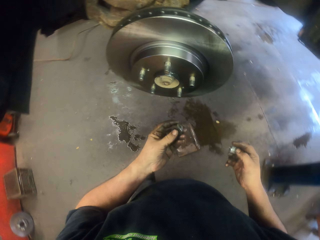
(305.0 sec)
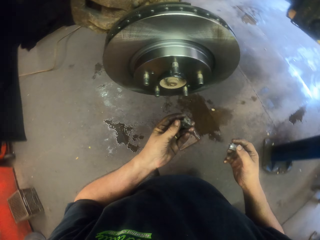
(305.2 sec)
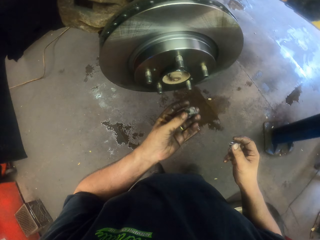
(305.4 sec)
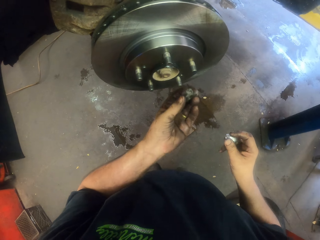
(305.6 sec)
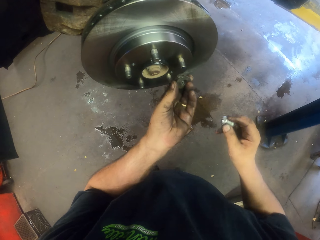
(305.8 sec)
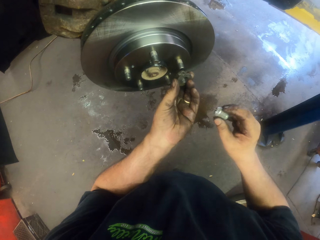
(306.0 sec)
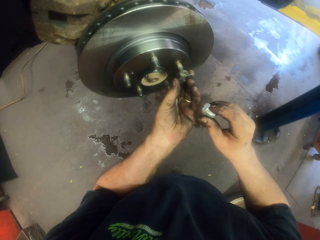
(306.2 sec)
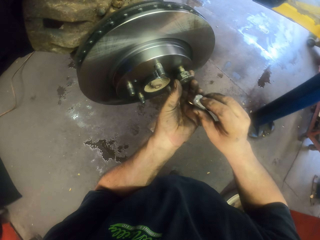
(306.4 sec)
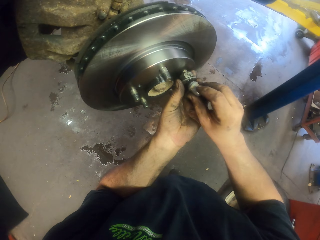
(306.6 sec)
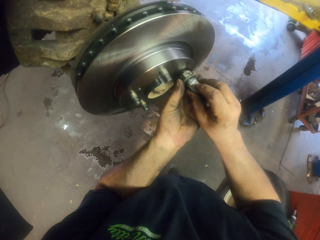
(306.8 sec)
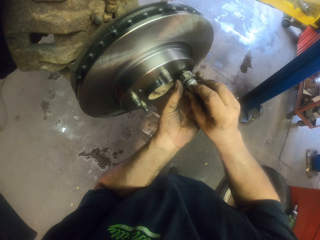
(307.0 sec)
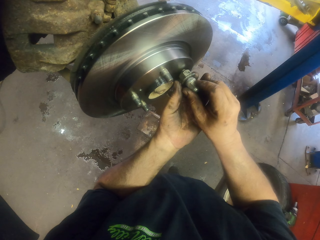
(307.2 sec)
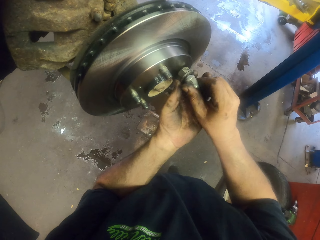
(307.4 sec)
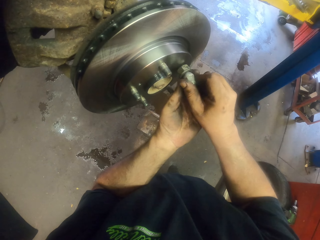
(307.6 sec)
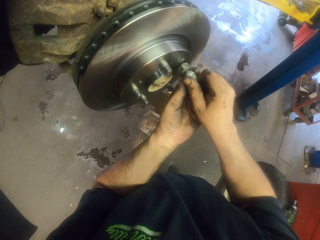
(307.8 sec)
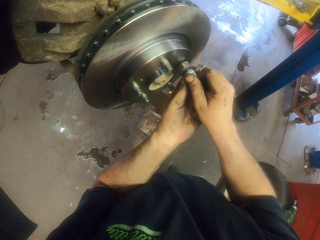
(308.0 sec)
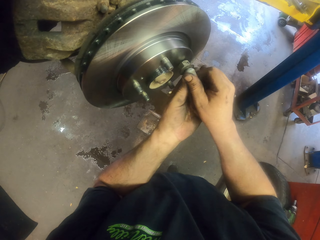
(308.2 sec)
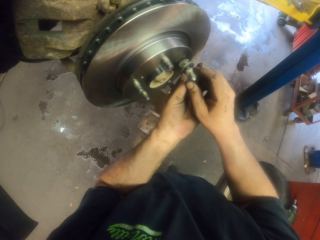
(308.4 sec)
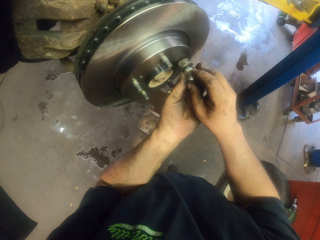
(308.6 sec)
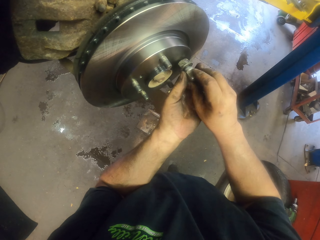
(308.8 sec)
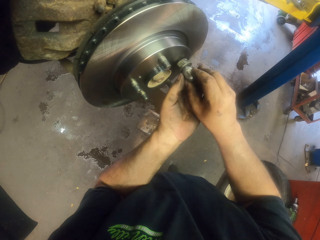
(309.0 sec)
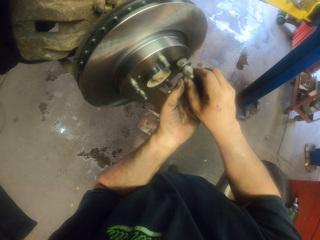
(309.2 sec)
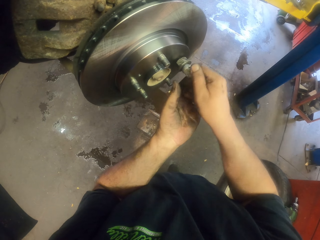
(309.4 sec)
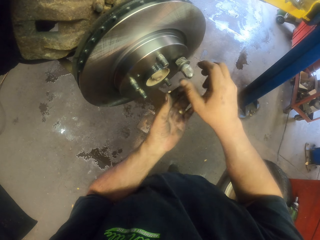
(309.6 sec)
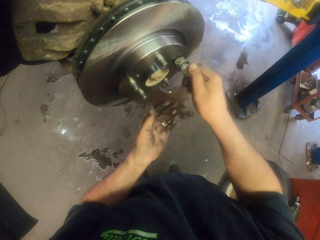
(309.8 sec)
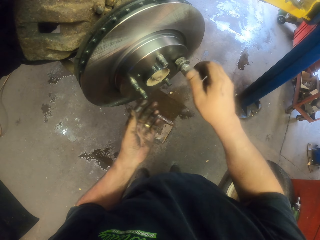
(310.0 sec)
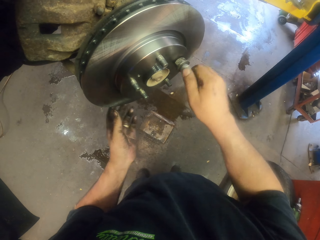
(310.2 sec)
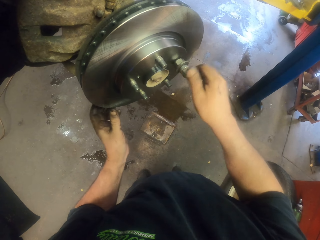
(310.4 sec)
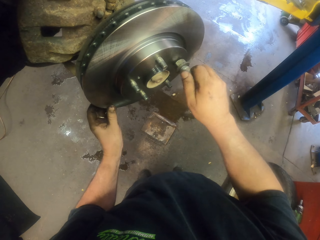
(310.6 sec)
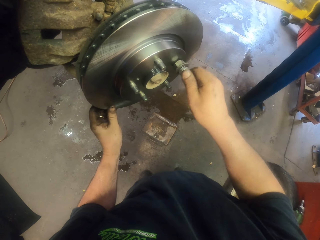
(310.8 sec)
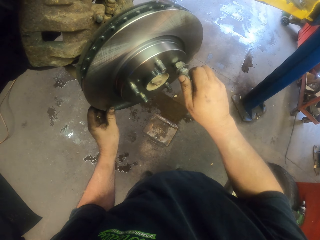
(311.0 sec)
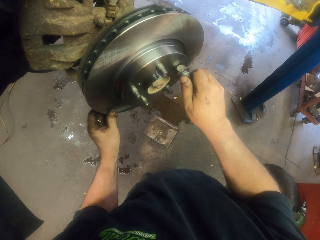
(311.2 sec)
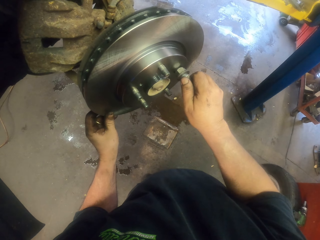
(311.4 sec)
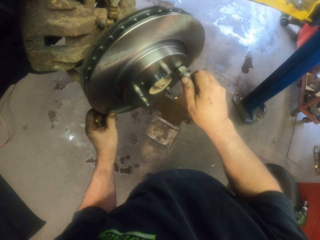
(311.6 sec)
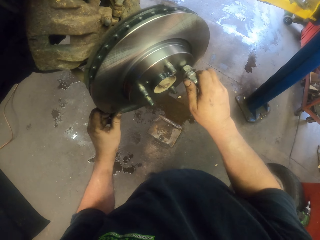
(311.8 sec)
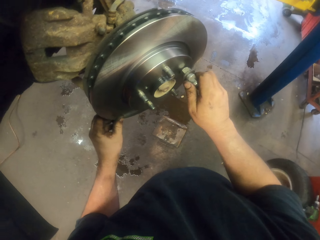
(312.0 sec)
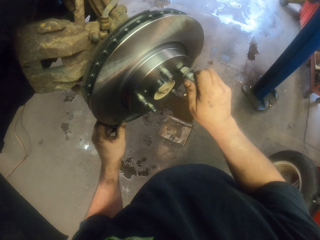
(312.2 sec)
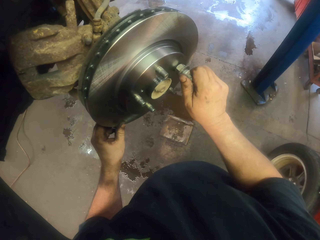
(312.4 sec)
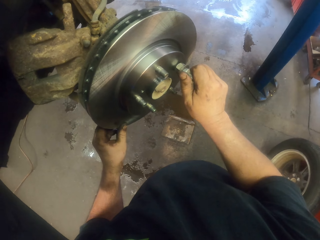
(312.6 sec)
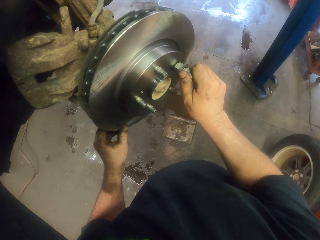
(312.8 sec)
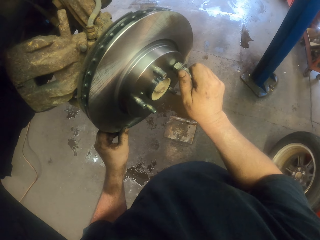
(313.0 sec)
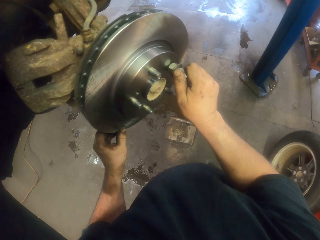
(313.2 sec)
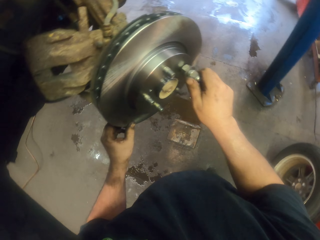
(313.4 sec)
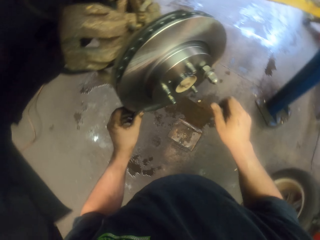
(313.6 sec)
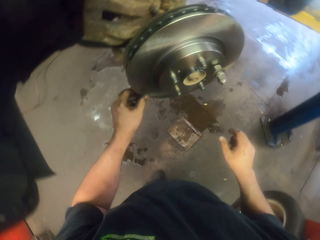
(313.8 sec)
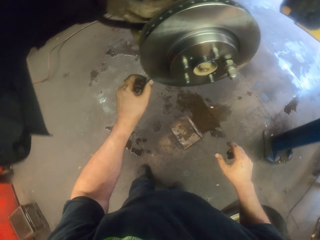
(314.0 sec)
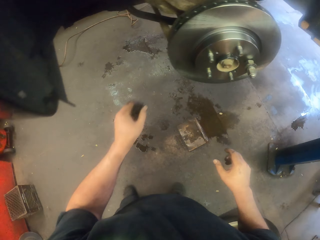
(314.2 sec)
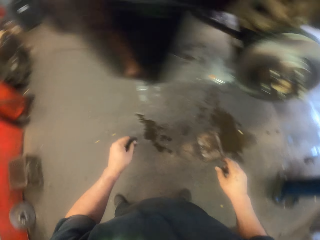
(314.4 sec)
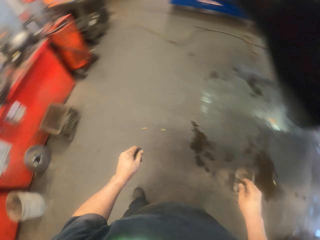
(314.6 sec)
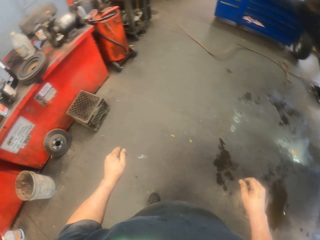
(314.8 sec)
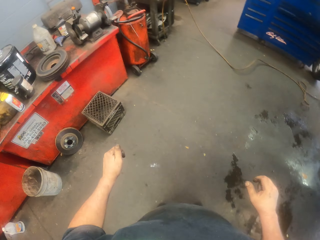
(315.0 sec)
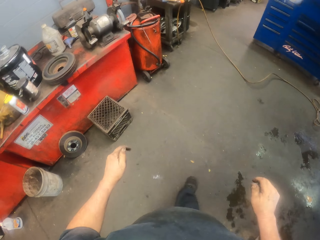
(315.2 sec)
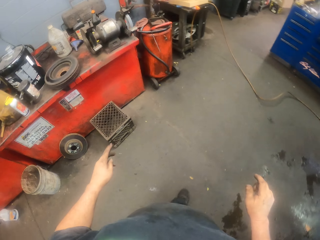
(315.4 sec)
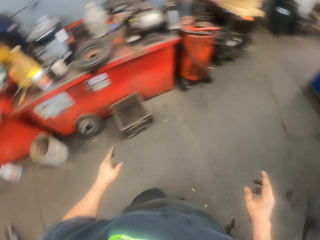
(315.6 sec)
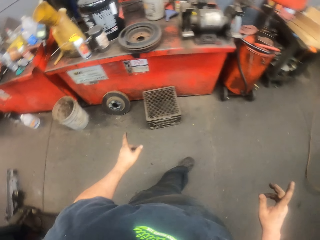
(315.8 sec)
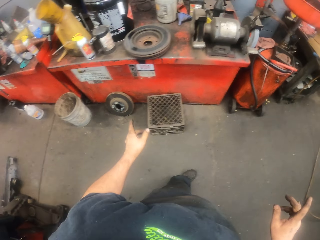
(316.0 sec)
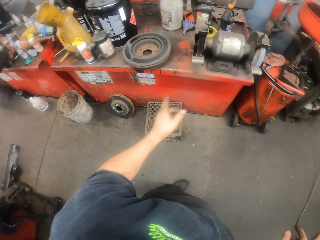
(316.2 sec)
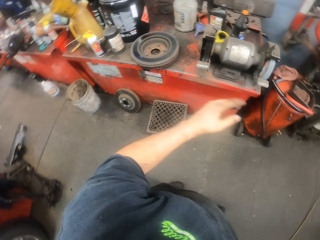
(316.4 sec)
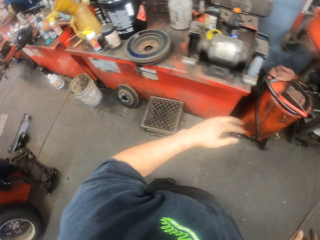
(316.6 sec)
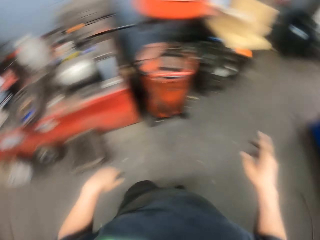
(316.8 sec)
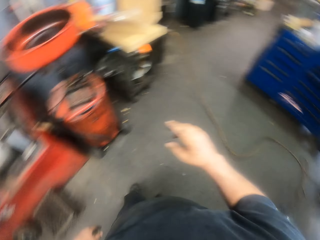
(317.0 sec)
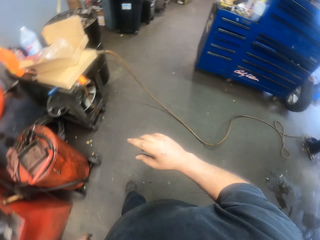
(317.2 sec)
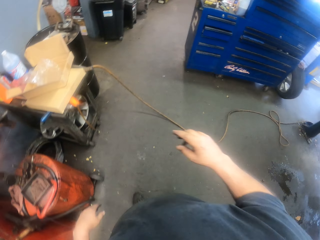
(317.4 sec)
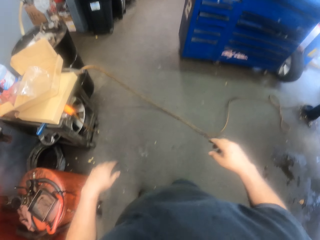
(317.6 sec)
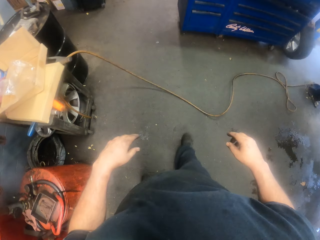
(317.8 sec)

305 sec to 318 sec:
The camera wearer fixes the nut and bolt on the wheel hub. They tighten the bolt with the hand. They remove the hand from the wheel hub. They walk.

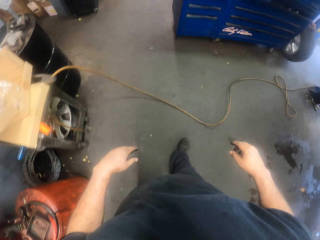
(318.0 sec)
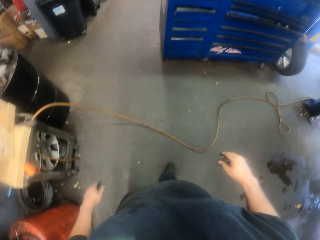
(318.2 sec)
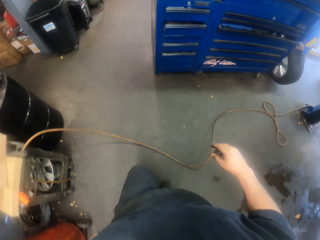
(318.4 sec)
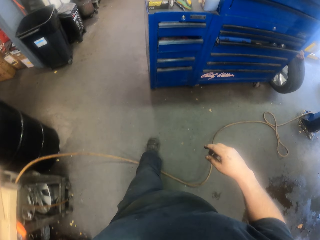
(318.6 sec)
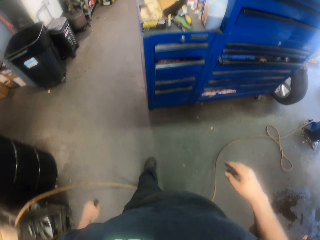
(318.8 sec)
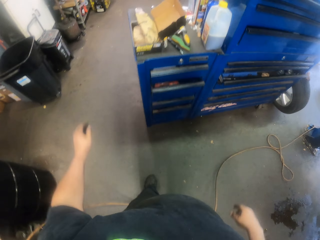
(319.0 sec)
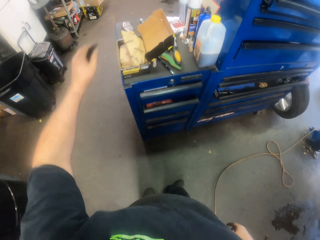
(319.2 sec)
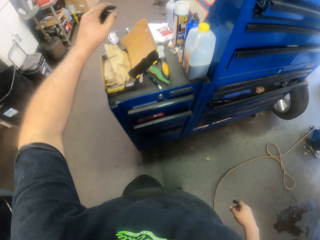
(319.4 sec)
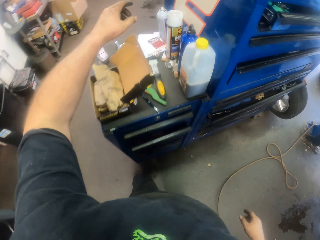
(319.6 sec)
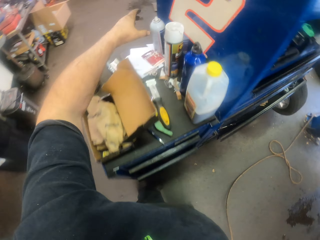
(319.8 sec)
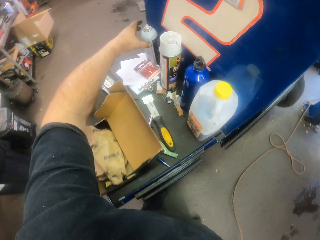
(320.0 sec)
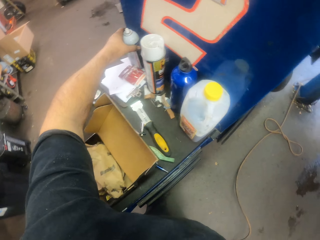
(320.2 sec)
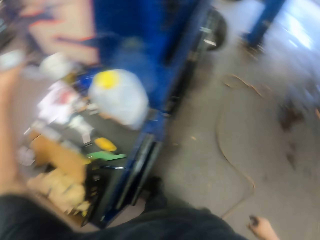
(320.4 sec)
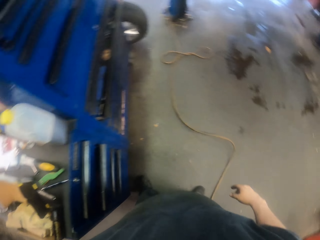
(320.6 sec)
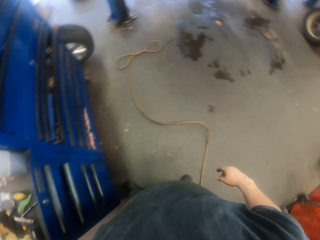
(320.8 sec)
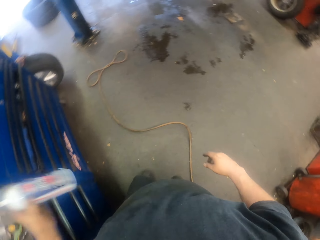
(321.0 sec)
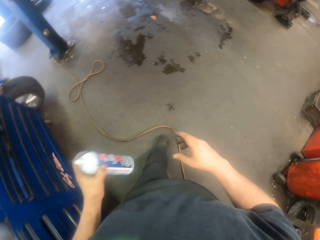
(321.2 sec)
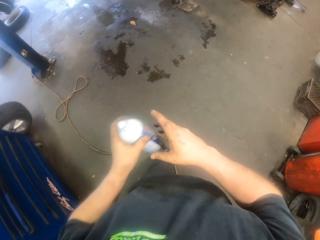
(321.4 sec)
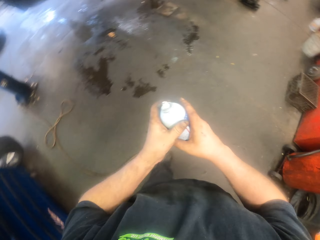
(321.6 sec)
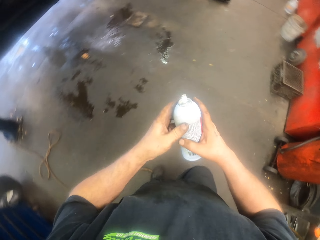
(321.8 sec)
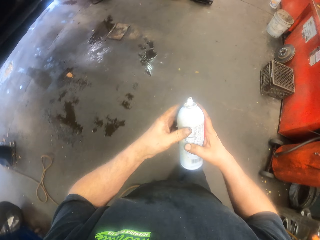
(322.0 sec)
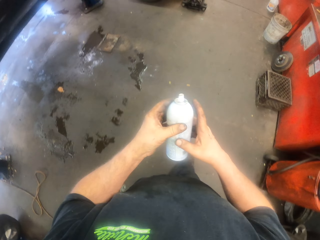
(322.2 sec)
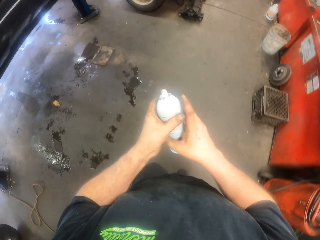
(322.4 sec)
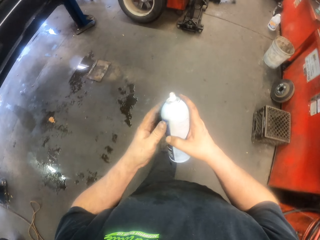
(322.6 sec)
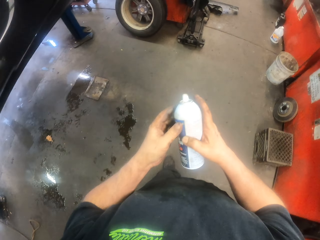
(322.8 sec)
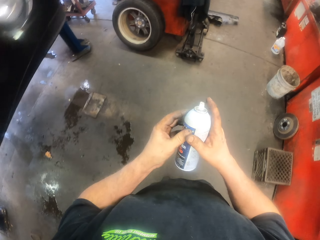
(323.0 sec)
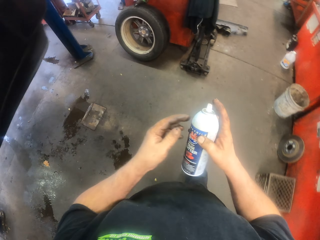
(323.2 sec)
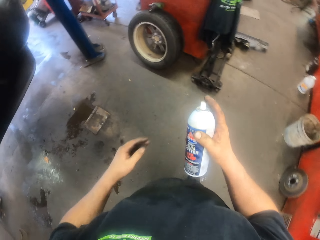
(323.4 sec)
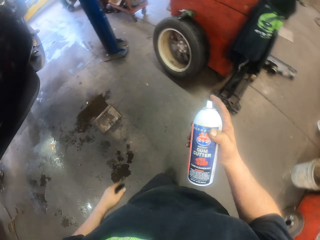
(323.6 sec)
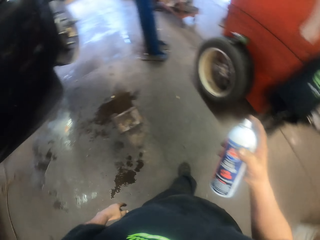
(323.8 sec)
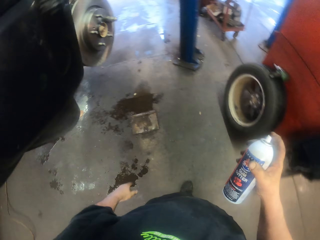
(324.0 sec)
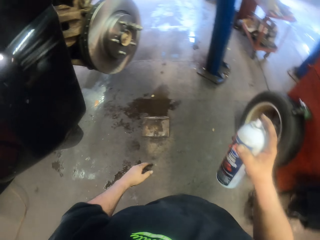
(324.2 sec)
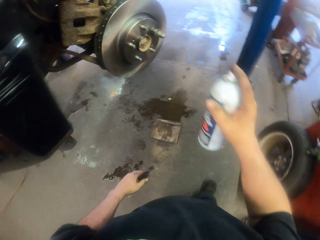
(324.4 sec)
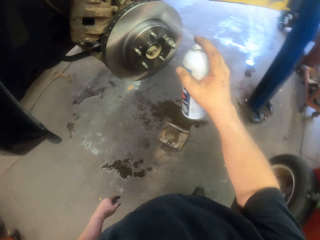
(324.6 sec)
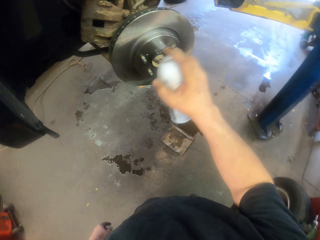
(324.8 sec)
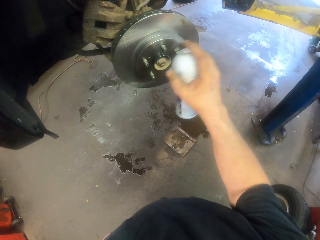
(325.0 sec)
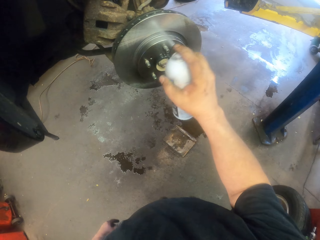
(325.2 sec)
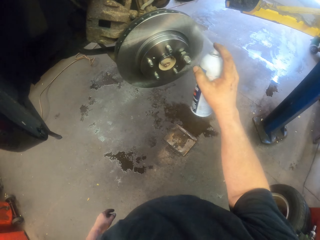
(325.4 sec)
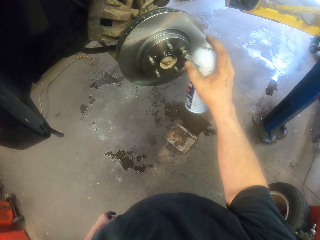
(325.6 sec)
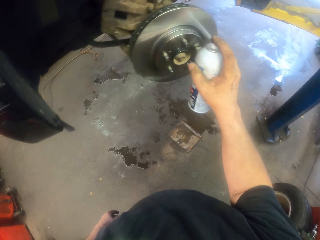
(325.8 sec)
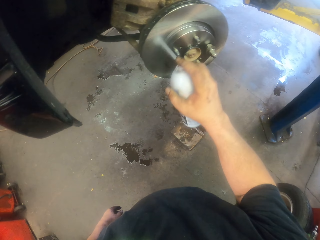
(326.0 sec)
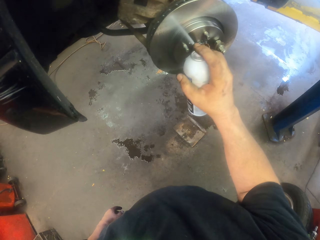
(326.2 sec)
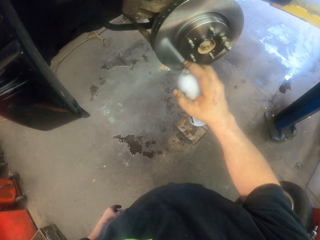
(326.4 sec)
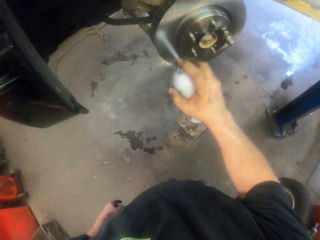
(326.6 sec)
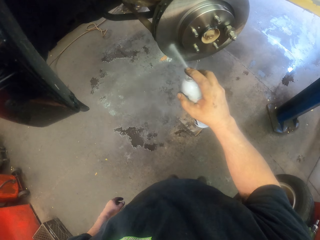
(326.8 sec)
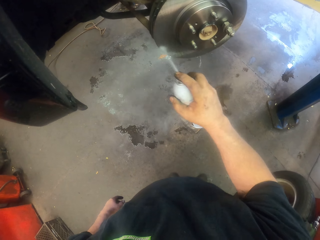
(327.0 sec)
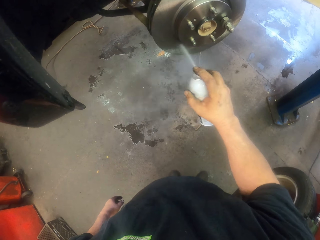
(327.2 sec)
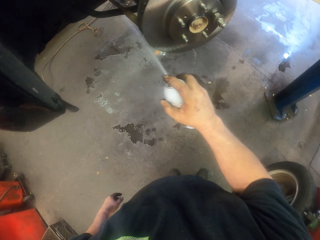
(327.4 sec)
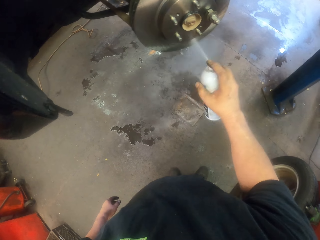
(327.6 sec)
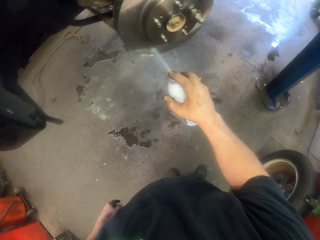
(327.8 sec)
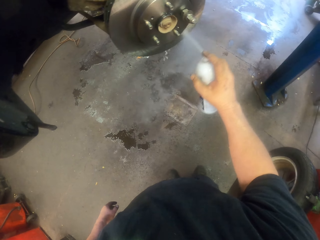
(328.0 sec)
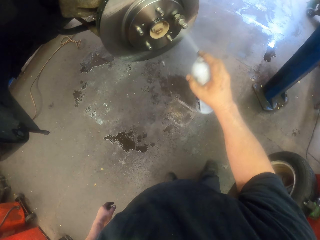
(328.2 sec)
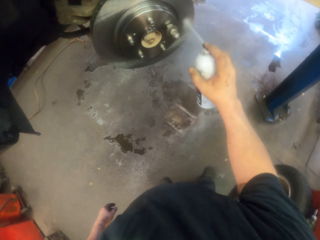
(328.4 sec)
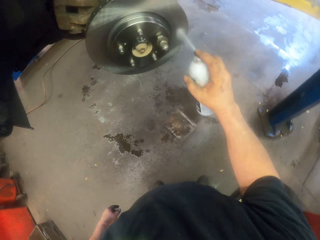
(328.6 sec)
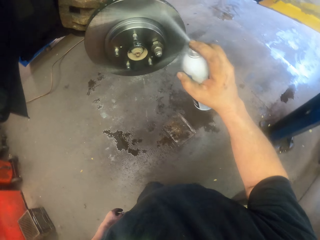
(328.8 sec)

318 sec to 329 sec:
The camera wearer picks up the P40 detailer spray. They walk. They spray the wheel.
